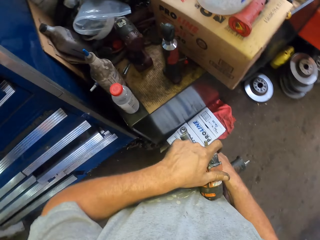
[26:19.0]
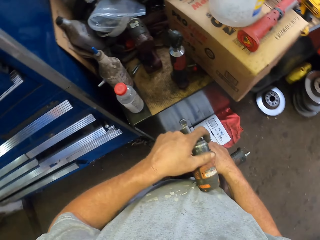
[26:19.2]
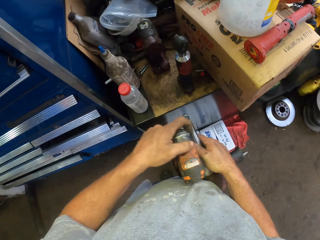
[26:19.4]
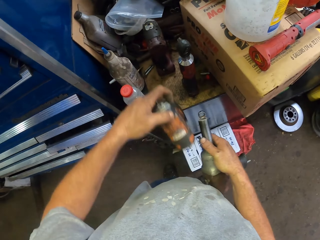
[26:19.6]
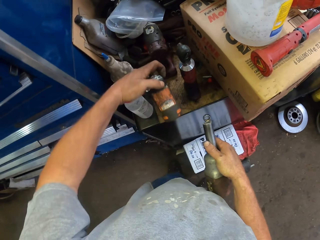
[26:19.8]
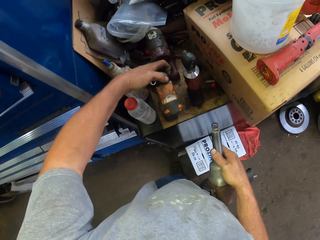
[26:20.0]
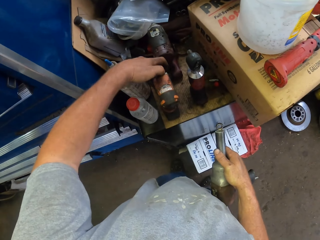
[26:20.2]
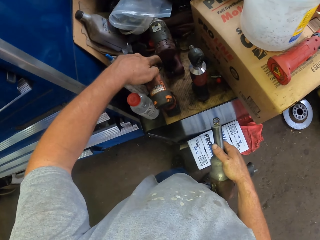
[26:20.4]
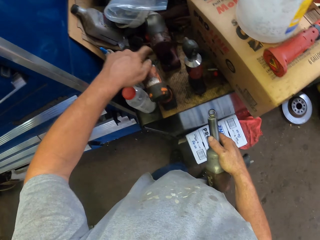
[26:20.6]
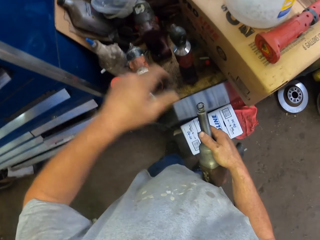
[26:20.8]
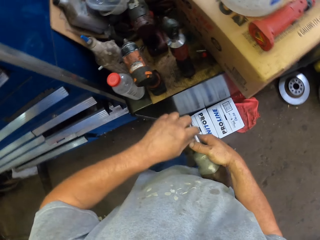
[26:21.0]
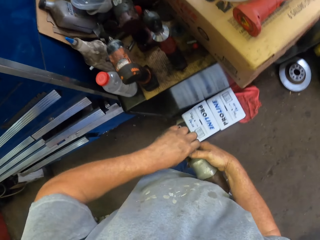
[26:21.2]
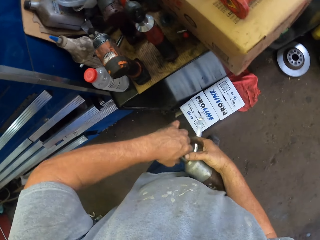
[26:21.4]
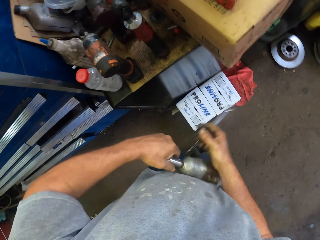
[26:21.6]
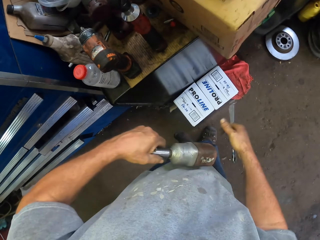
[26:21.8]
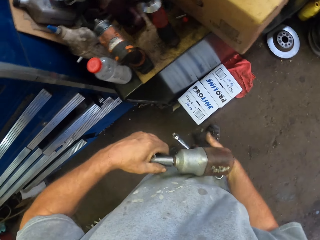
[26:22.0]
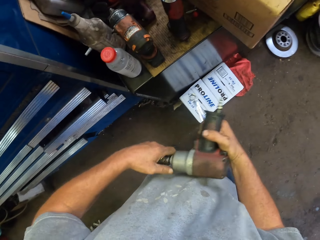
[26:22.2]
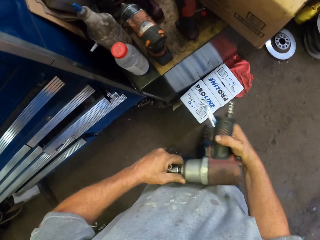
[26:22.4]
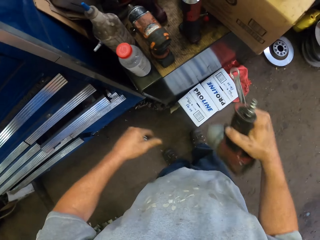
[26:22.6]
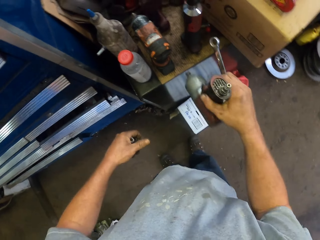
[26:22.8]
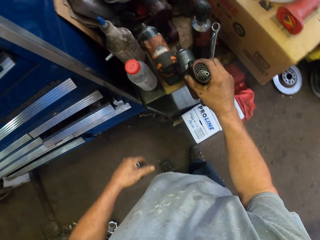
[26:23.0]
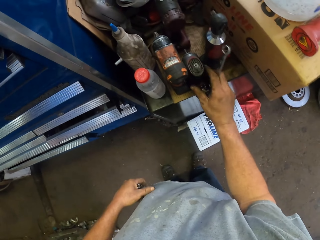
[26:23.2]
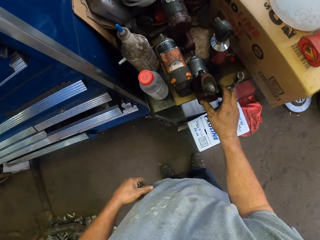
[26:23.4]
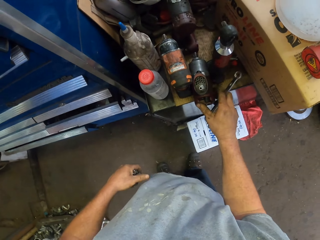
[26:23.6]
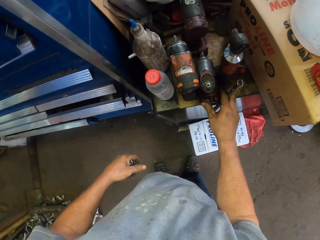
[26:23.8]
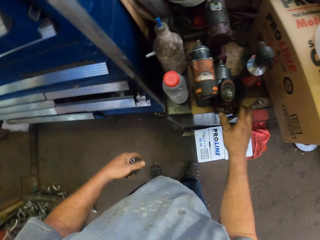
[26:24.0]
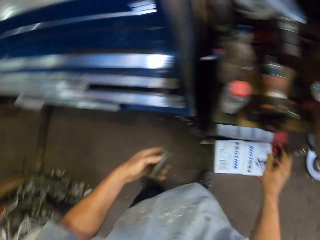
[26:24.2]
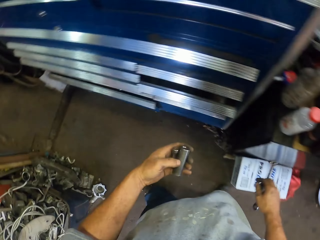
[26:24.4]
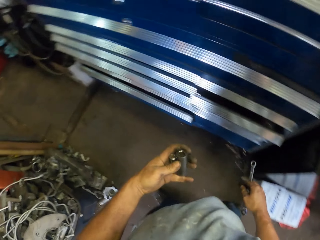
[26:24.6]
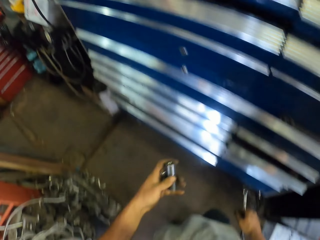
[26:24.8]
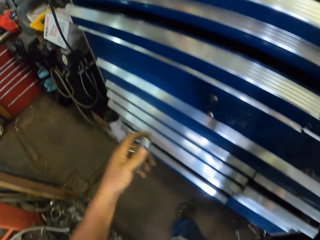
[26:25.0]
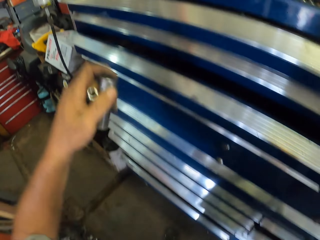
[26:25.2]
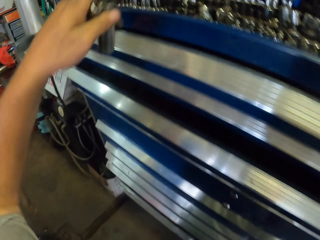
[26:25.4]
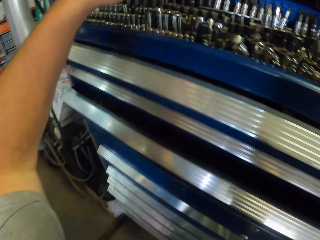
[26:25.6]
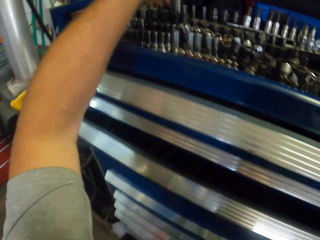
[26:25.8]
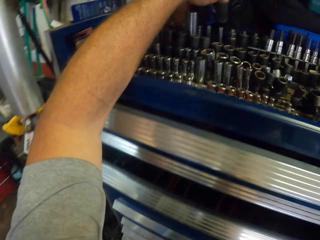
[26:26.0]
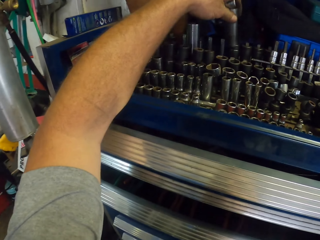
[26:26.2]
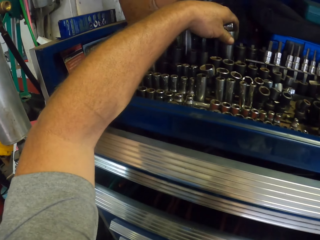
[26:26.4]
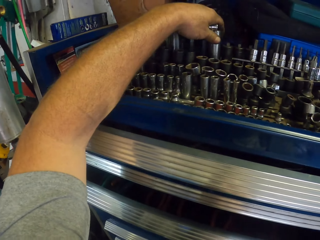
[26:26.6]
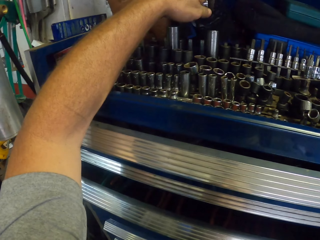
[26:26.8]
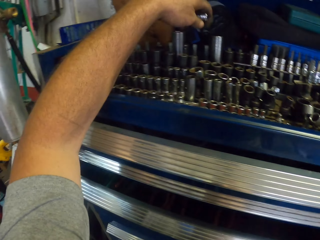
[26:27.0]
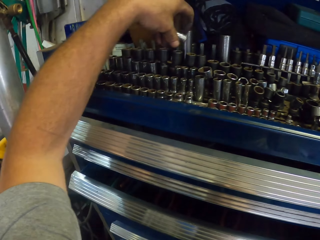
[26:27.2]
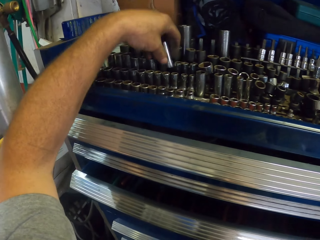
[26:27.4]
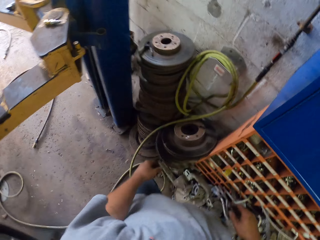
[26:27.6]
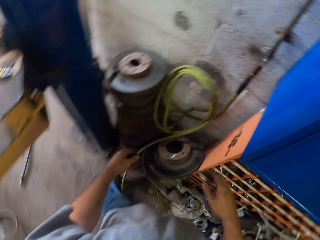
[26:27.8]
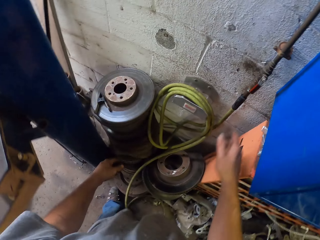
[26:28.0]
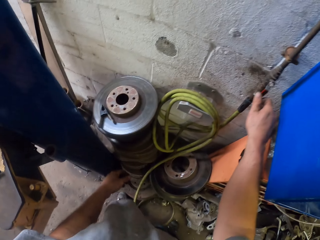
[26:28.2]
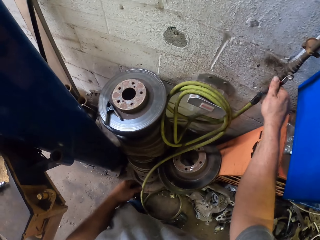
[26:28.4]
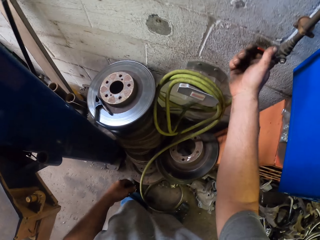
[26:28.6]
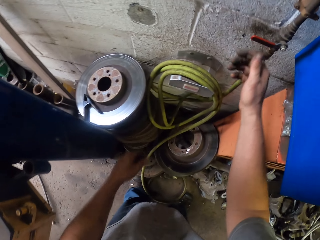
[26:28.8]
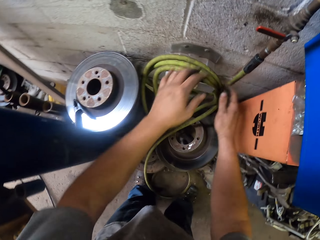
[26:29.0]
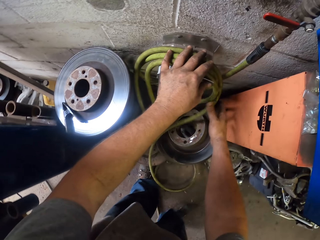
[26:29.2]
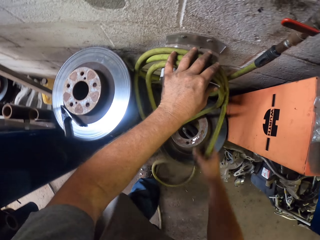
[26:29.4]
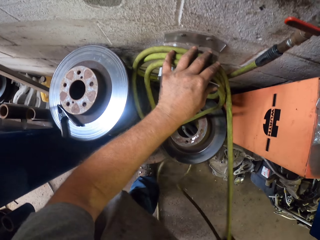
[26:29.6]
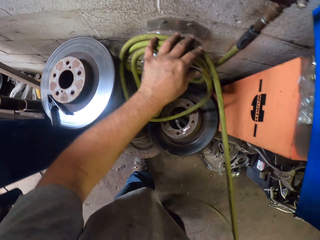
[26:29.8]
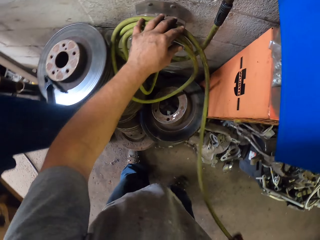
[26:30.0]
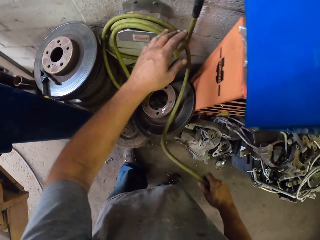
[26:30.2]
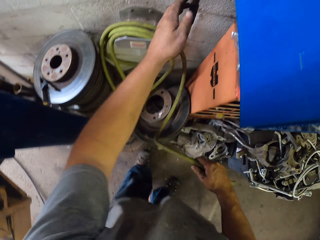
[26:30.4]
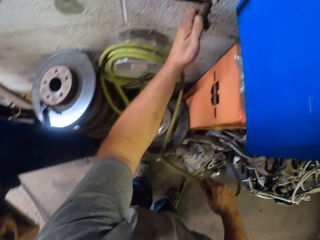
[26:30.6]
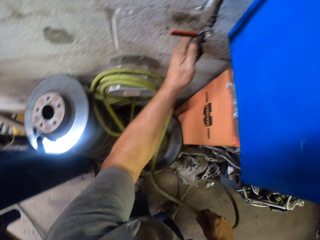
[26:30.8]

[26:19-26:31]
The camera wearer places the drill in his left hand. He places the drill on the platform. He adjusts his grip on the drill. He removes the drill bit from the drill. He places the drill on the platform. He moves towards the drawer. He places the drill bits on the topmost part of the drawer. He turns the nozzle. He picks up a part of the hose.

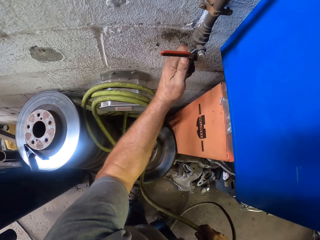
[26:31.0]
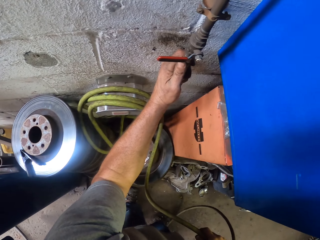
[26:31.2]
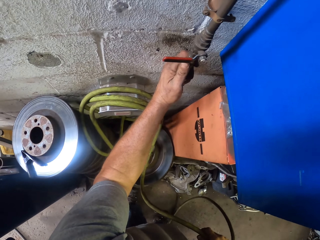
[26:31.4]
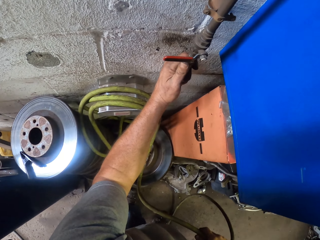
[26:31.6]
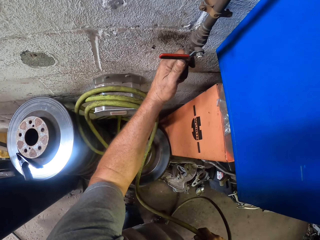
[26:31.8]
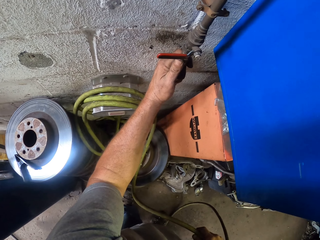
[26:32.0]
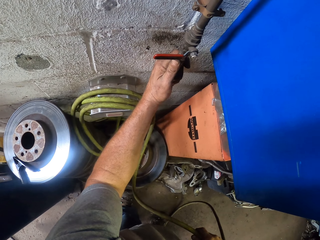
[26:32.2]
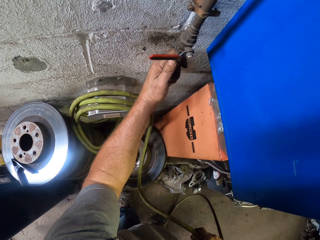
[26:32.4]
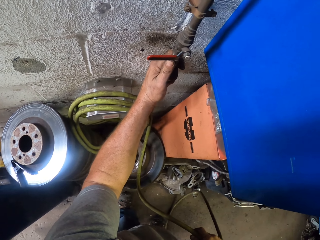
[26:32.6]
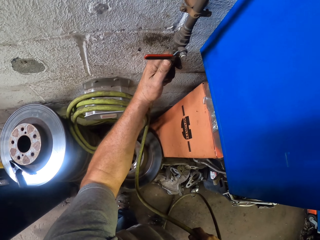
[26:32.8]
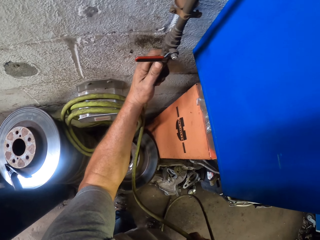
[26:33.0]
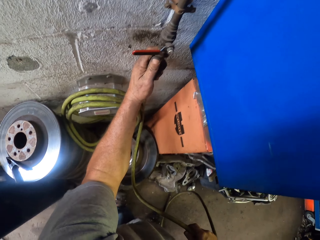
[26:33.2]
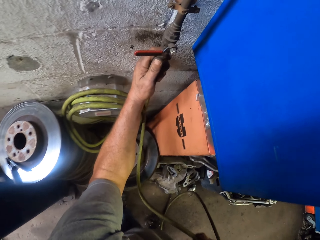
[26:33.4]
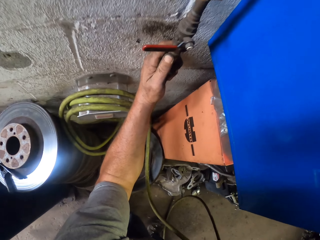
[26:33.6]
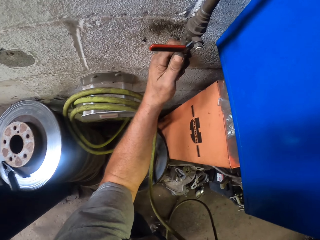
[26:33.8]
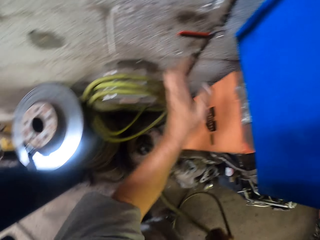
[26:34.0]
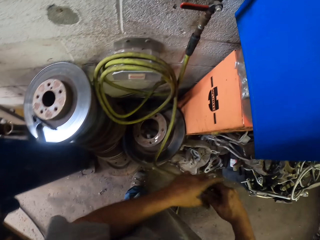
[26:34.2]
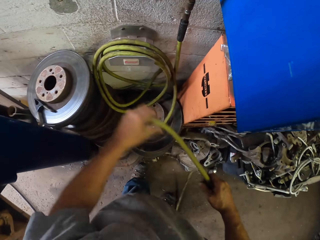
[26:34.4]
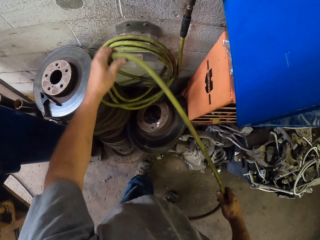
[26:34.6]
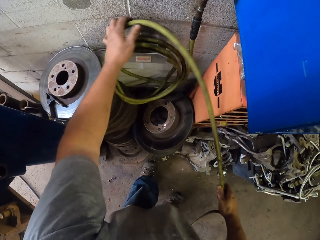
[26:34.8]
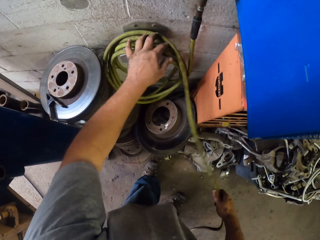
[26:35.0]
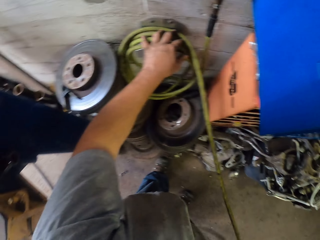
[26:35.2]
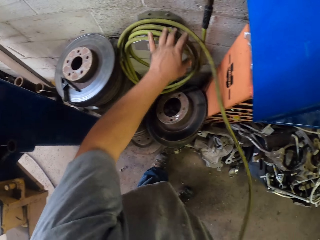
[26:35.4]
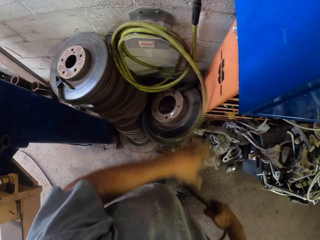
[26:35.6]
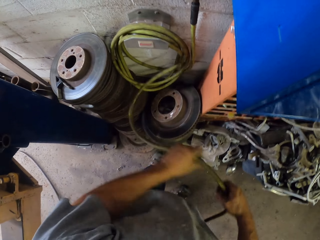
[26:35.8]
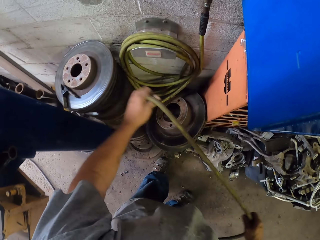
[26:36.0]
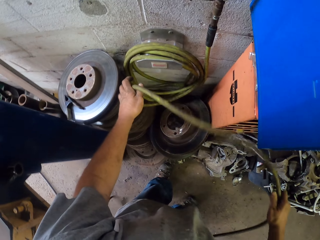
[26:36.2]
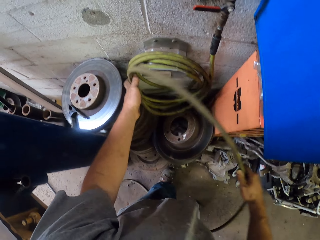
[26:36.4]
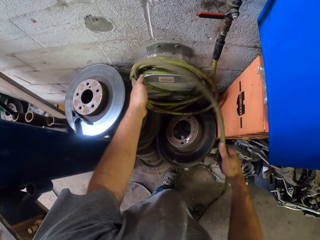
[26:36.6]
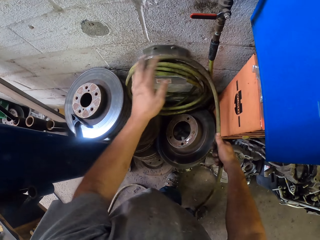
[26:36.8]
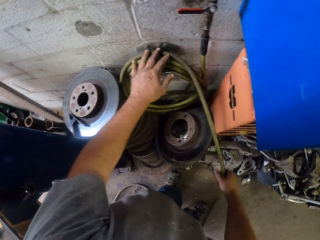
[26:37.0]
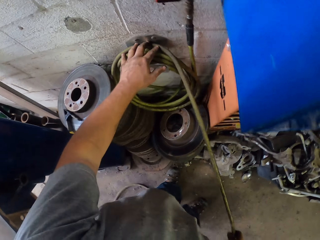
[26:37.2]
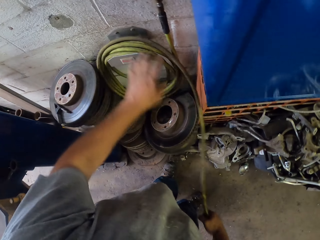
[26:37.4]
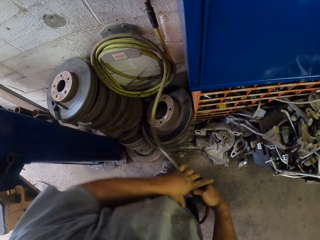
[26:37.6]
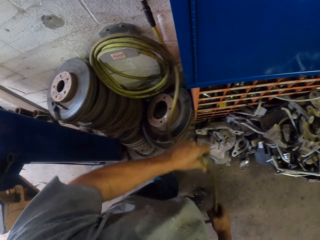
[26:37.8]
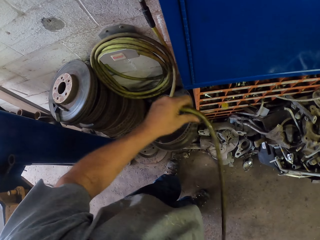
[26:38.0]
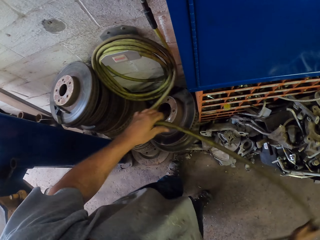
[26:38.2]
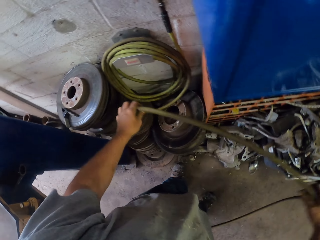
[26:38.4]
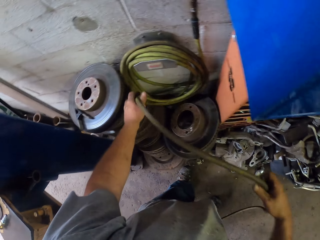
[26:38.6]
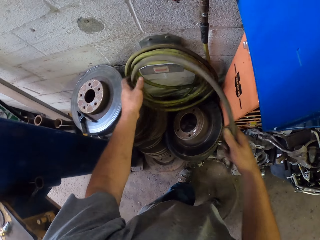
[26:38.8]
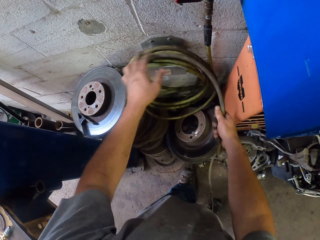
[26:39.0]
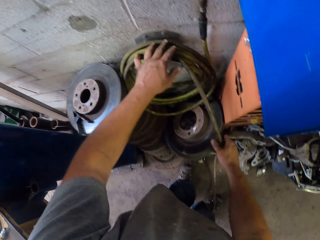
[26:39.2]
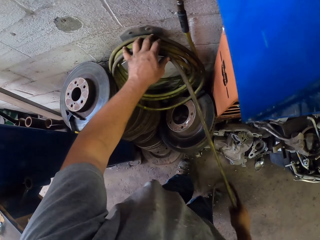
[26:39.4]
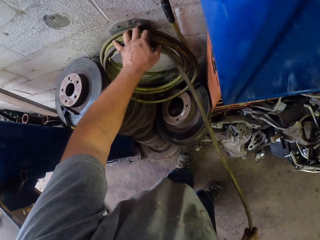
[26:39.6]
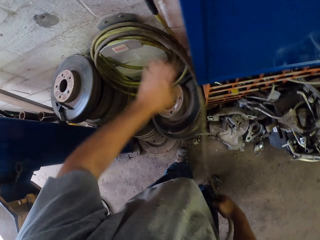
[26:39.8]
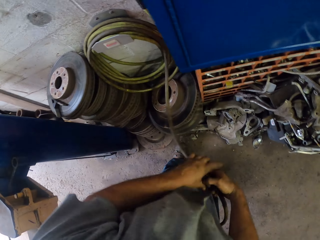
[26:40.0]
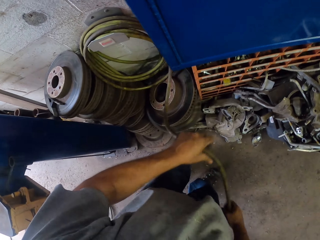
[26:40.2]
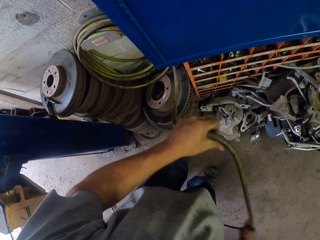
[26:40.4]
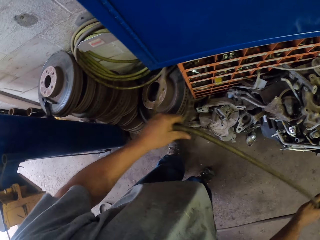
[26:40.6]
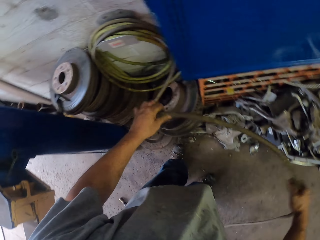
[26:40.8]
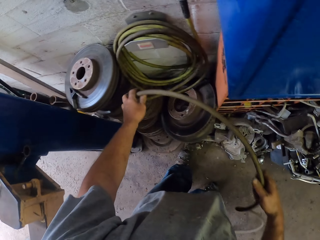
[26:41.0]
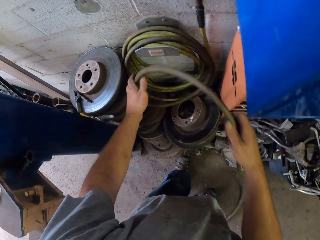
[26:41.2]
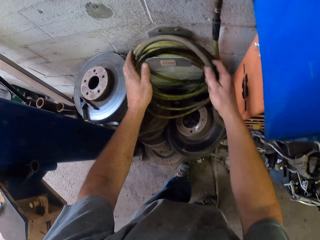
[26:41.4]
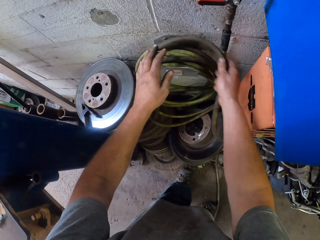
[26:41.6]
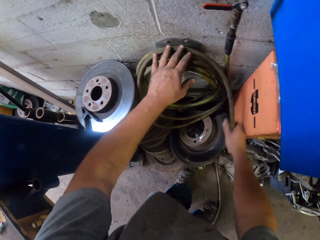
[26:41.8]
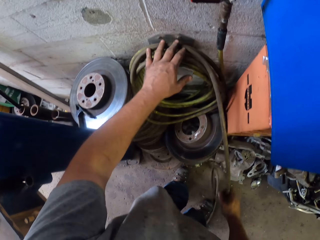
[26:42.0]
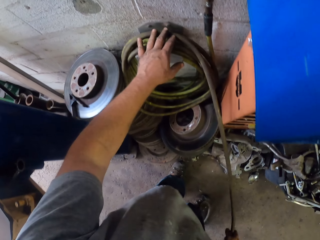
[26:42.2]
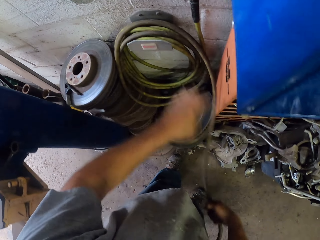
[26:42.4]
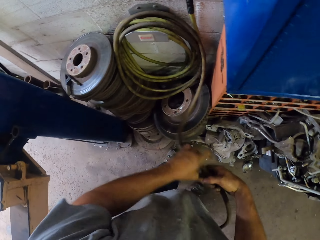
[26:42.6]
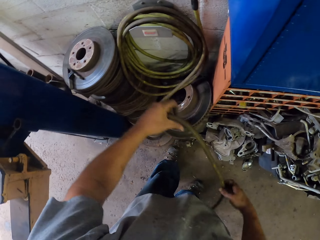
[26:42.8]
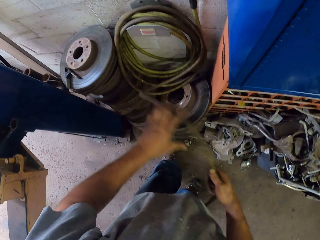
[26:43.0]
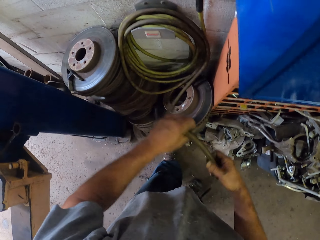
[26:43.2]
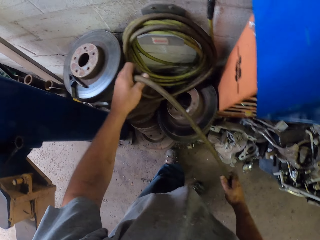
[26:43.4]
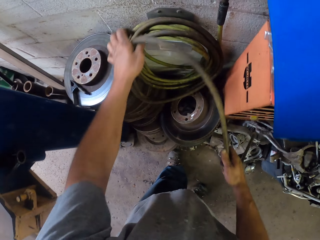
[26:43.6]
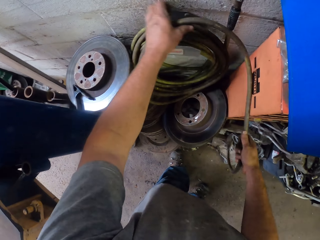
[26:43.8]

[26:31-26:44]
The camera wearer holds the pipe with his left hand. He inspects the pipe. He holds the hose with both his hands. He folds and wraps the hose around the handle.
